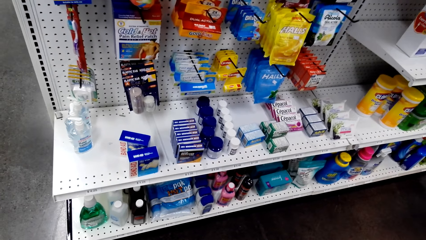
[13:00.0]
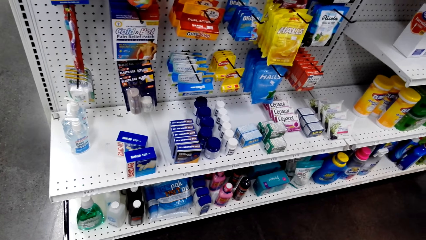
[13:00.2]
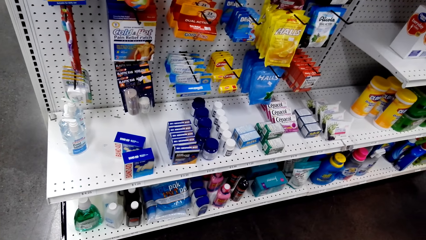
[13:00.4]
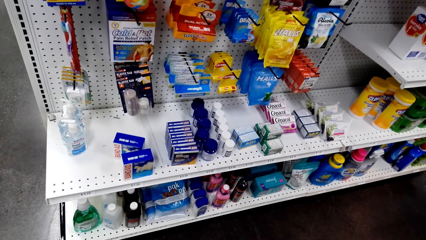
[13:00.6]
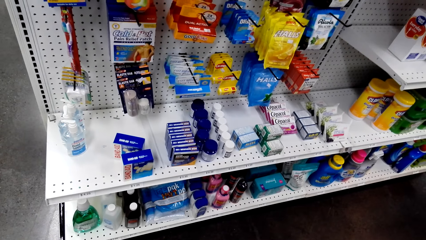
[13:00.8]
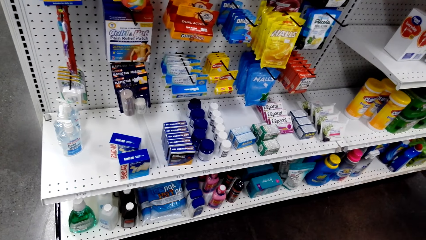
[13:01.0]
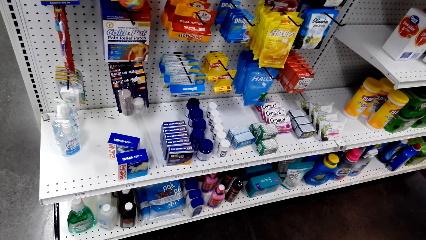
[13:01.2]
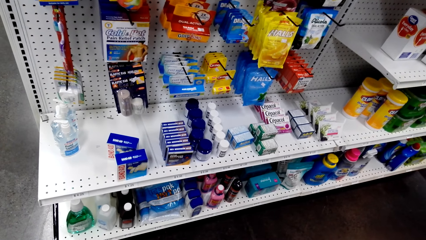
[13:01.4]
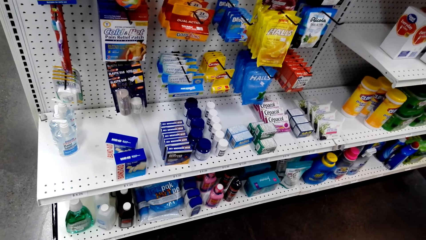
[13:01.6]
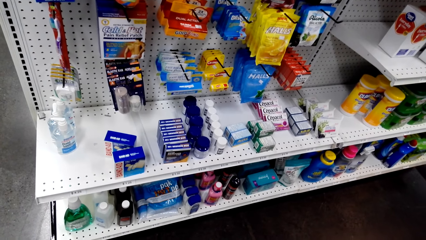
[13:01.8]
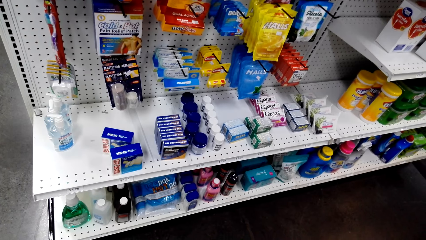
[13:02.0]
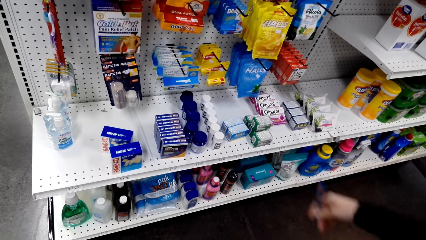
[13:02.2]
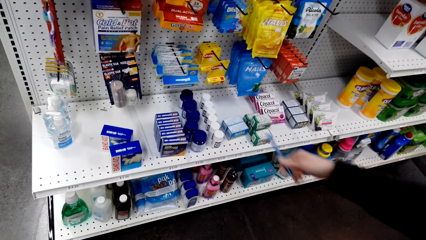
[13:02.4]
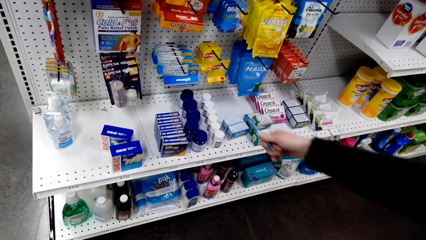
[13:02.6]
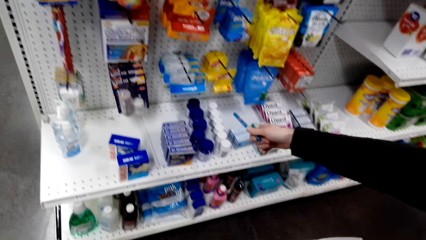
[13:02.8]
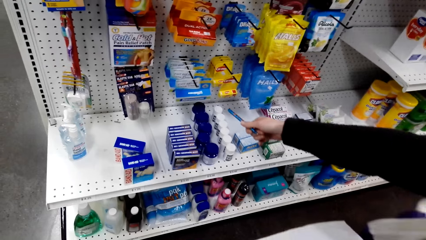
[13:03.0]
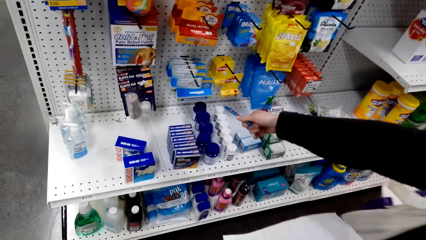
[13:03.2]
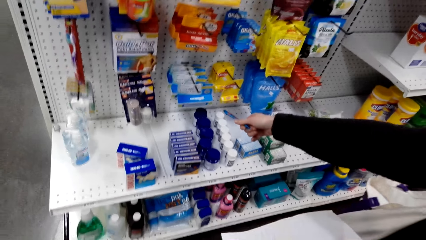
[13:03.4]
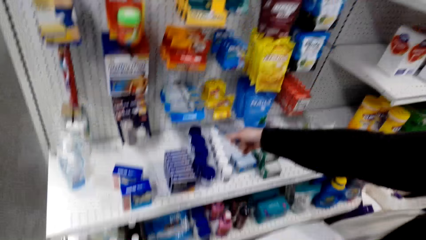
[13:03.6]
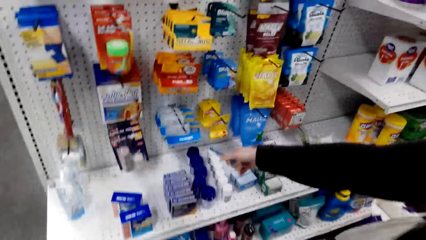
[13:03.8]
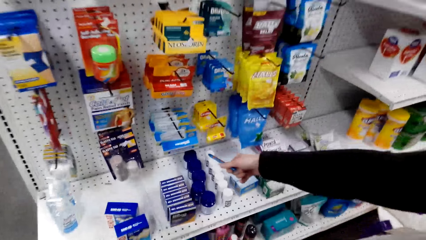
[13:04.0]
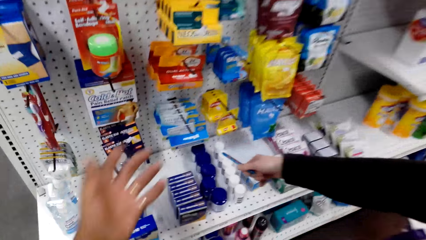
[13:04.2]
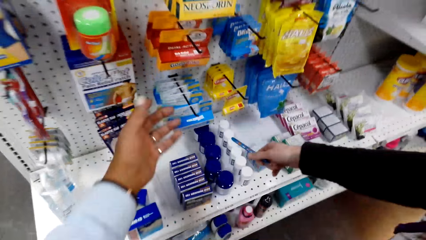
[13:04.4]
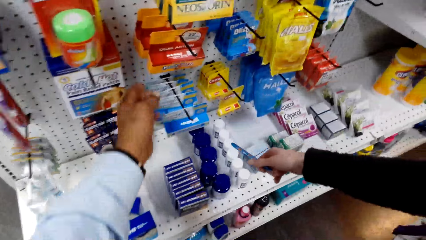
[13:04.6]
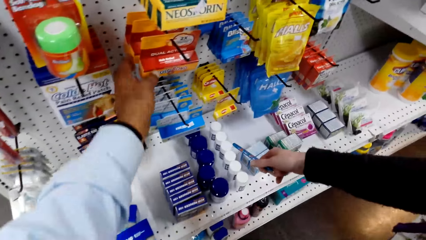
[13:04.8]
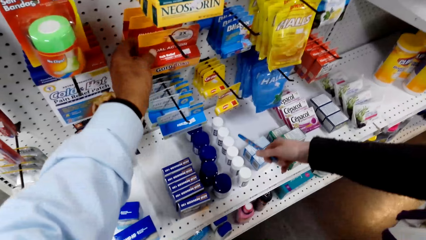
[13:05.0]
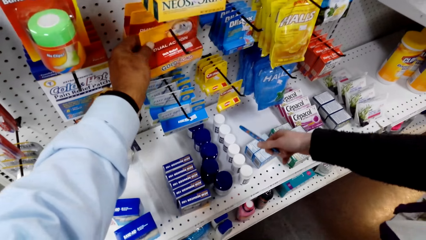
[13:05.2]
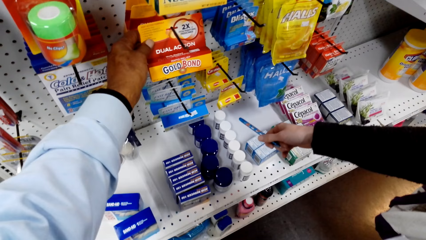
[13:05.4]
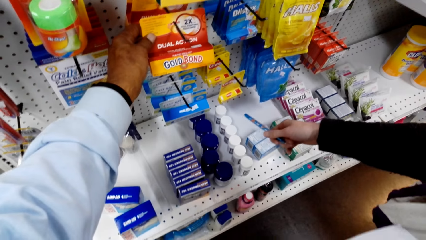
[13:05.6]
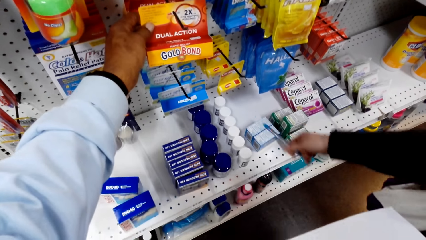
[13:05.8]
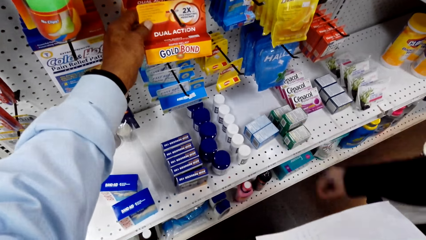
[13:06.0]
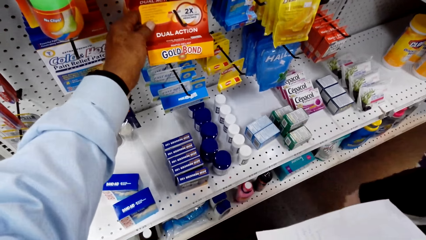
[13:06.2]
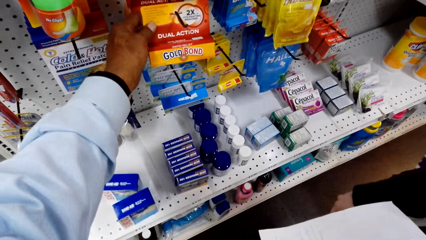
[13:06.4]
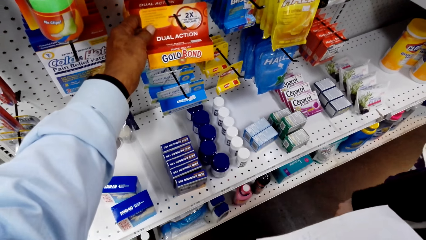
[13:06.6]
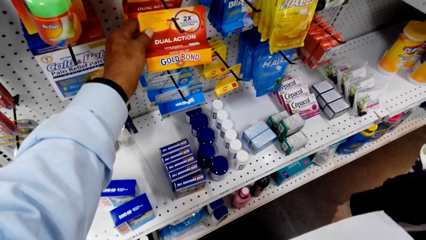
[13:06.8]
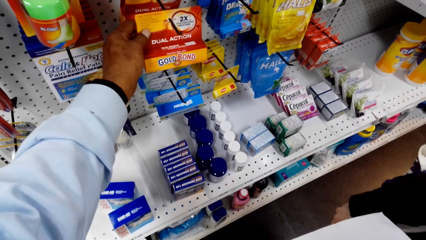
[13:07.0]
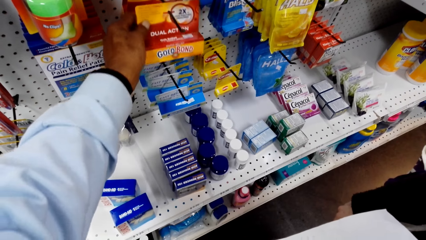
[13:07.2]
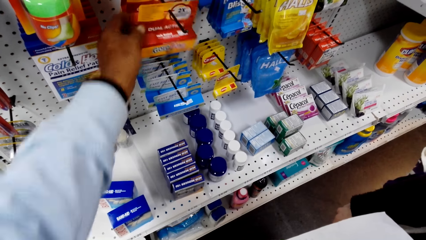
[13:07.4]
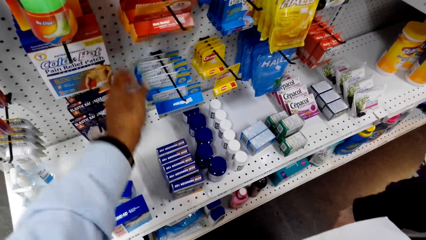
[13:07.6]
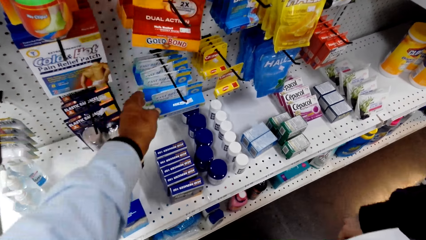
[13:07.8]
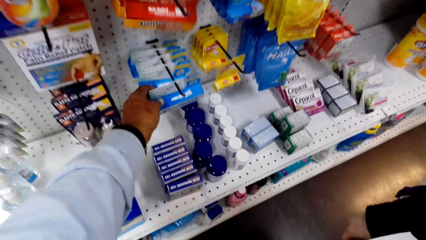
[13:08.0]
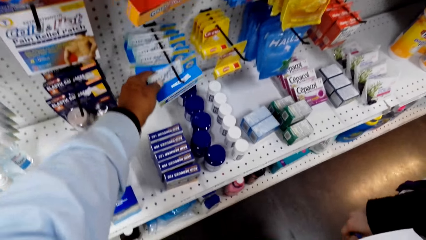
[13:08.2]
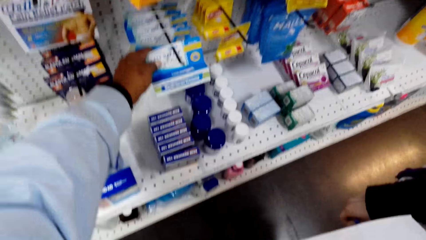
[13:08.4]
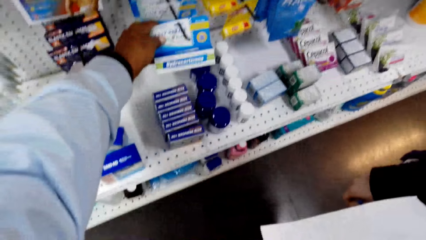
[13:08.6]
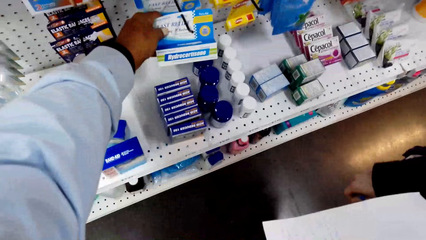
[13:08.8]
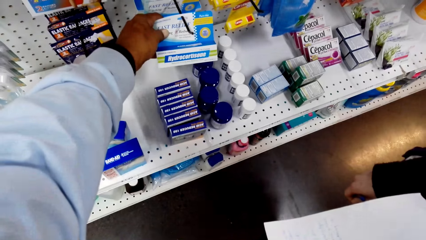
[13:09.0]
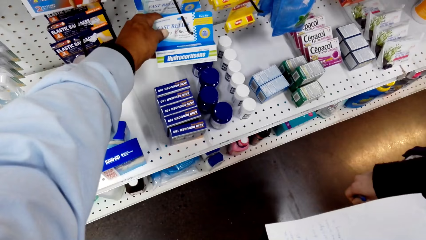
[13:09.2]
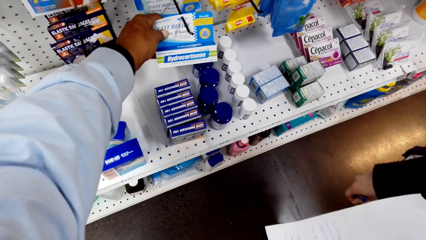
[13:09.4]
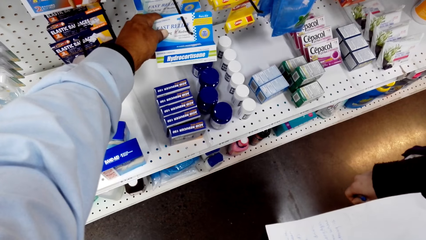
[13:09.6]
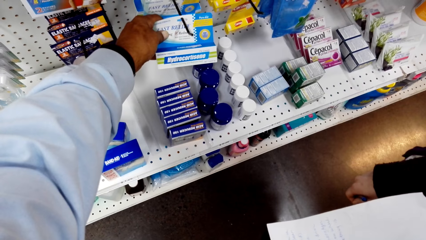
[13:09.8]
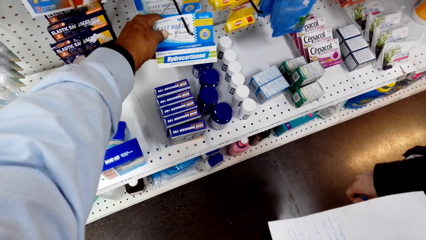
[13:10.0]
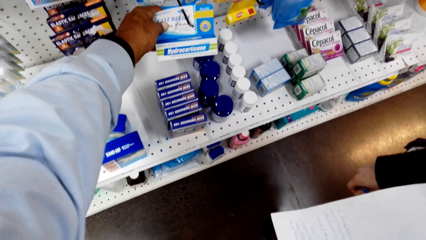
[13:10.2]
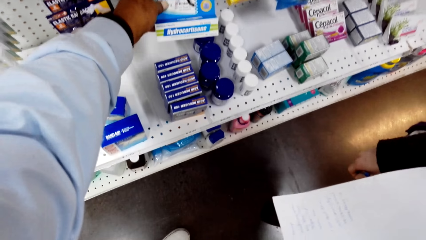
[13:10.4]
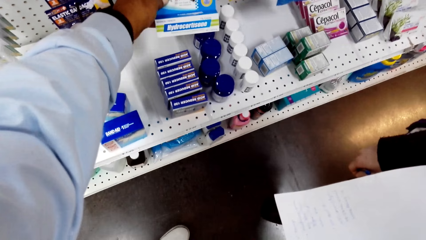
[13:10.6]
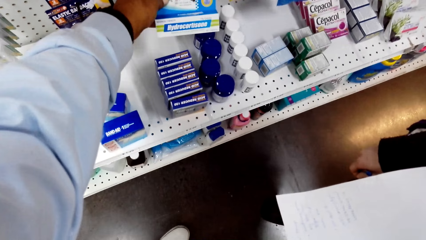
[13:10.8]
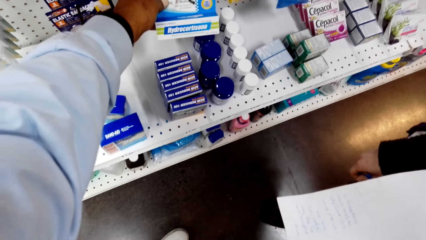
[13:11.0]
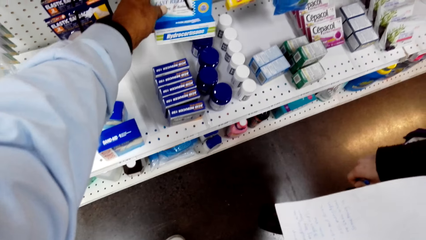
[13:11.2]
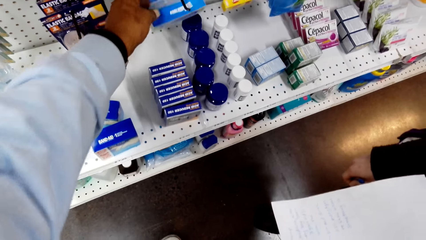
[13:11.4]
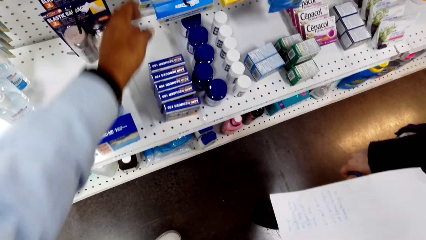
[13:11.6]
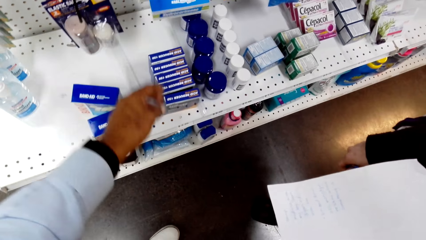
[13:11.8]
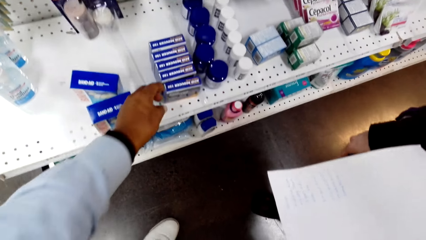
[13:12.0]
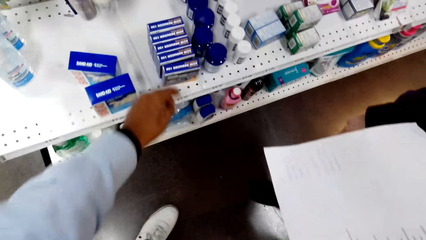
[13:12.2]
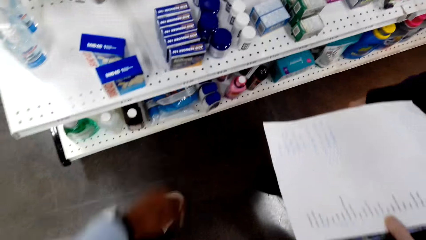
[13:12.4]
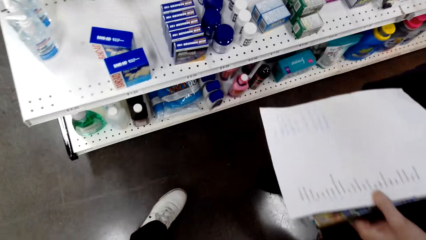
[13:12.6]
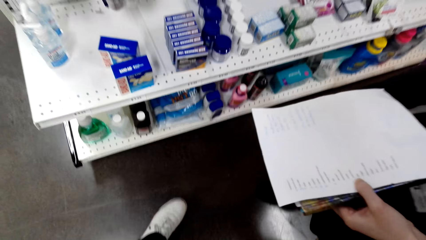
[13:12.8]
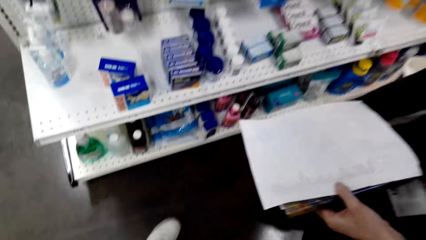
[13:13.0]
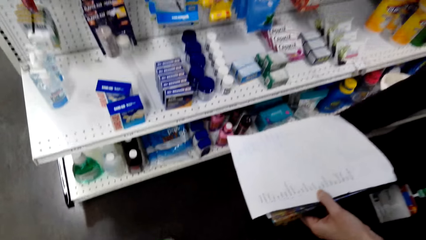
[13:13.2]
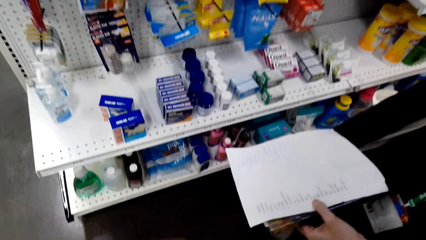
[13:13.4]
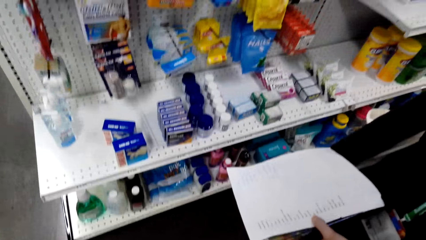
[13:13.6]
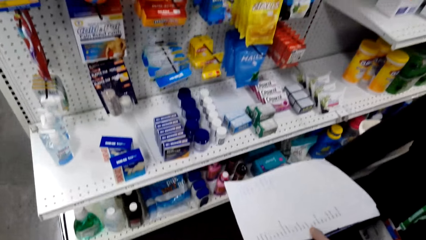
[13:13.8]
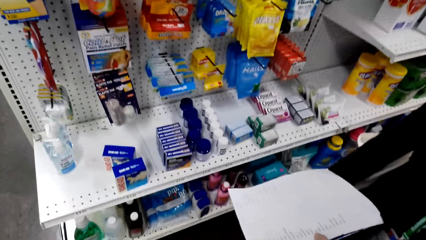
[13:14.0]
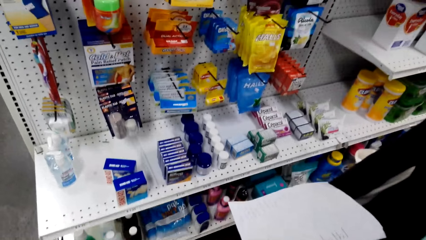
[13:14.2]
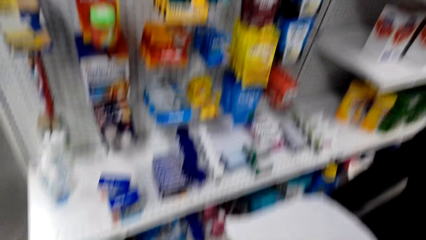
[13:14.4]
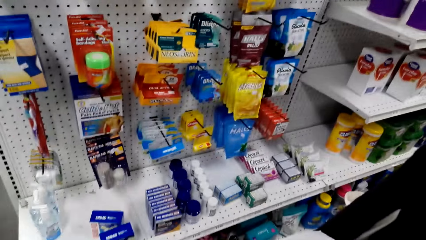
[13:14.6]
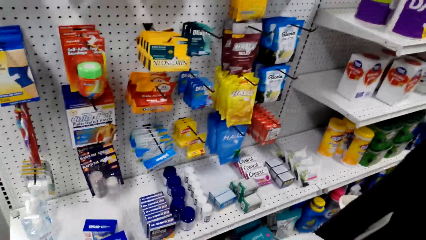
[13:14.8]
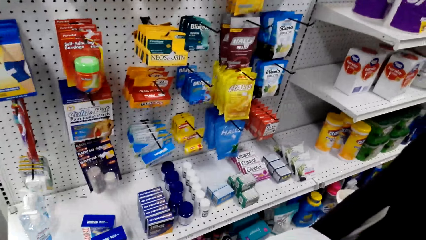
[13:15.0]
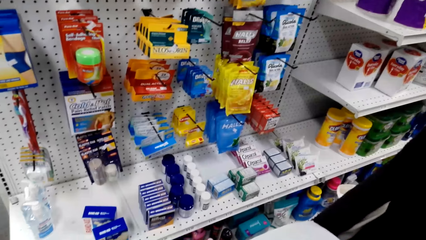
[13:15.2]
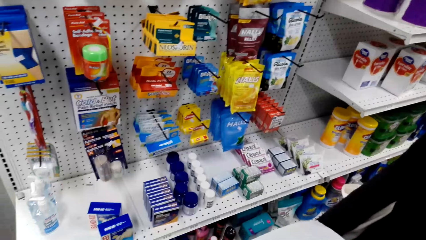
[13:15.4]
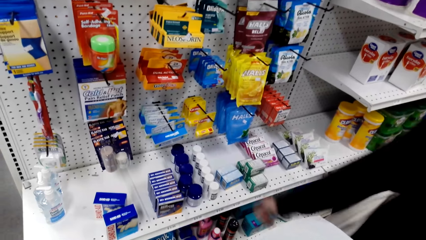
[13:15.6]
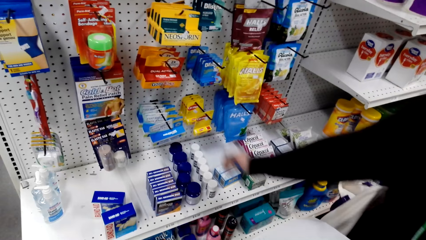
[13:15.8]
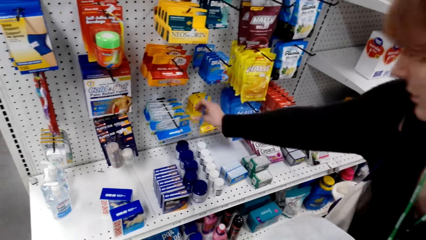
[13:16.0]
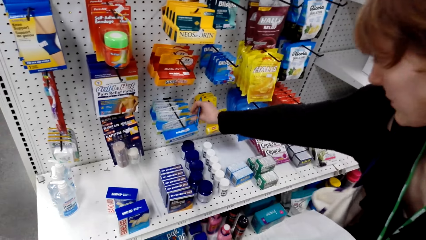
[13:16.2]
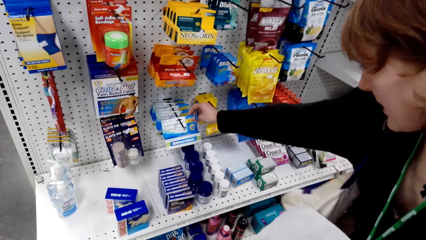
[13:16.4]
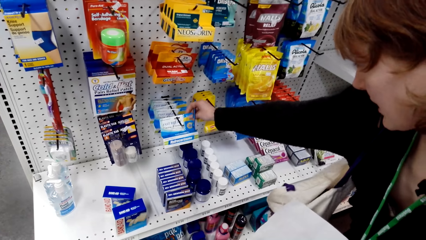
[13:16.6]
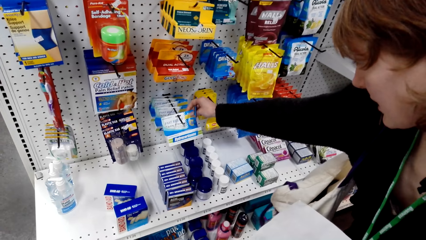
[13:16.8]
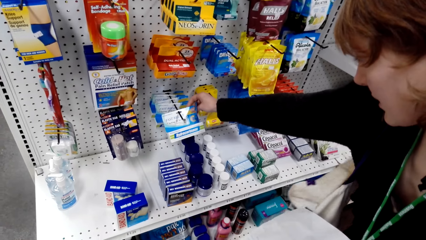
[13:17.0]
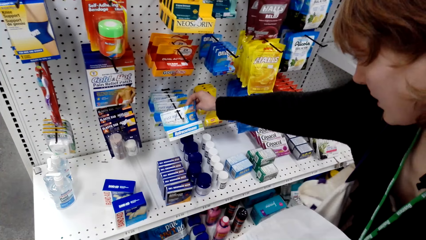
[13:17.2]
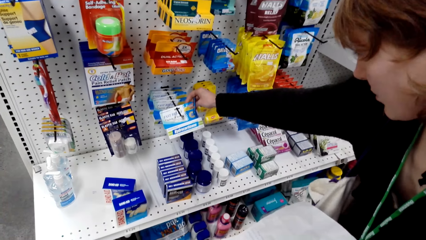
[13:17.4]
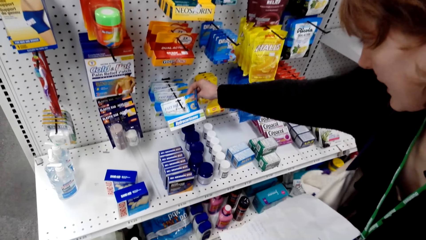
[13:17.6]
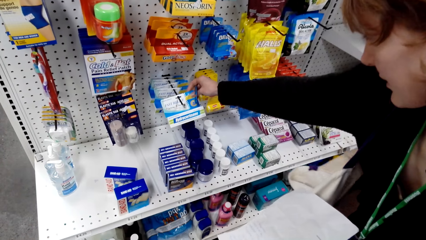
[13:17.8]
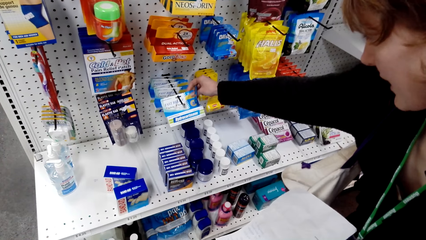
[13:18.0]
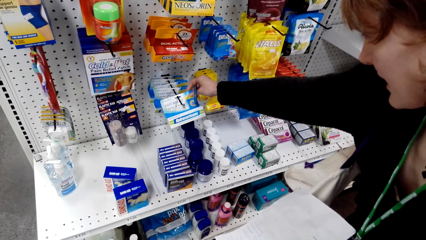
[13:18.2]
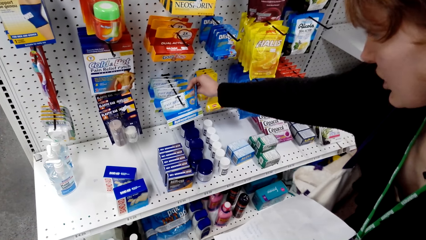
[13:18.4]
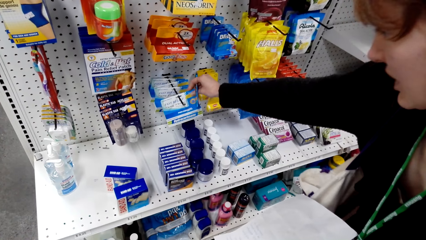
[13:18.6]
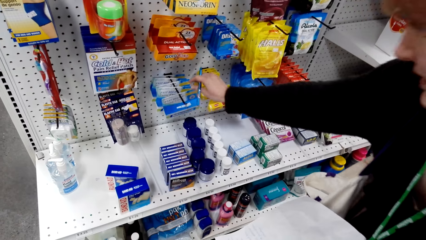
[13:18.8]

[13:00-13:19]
The lady points with the pen. The camera wearer talks with the lady. They talk with the lady again. The lady points with the pen. The camera wearer touches something. They touch something again. They talk with the lady. They talk with the lady again. The lady holds paper. The camera wearer looks around. They talk with the lady. The lady touches something.
